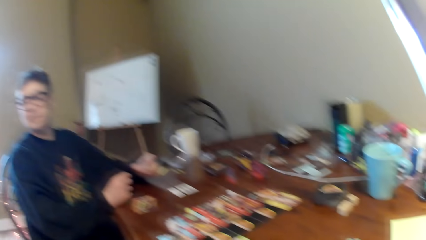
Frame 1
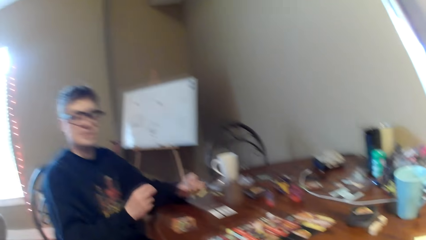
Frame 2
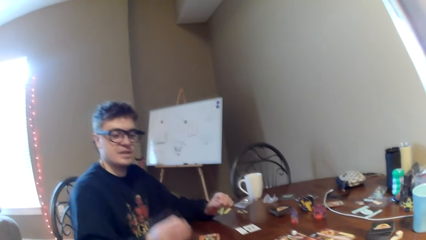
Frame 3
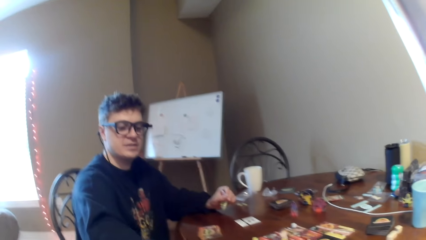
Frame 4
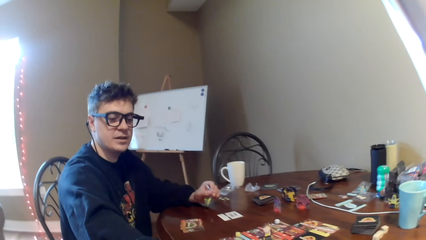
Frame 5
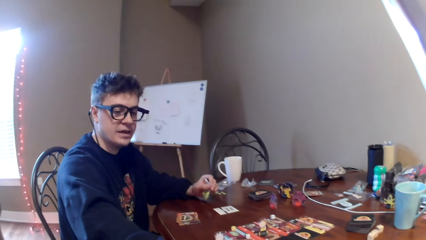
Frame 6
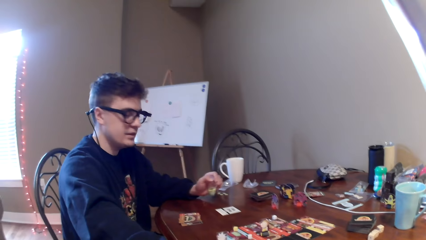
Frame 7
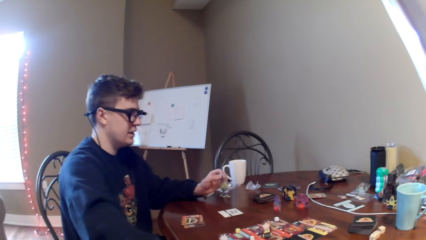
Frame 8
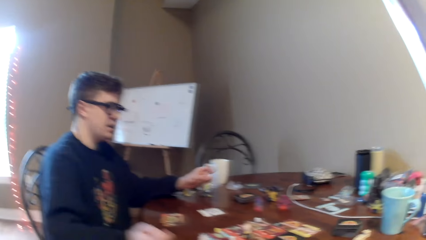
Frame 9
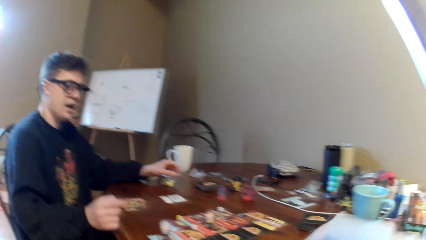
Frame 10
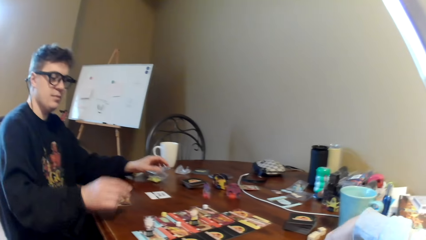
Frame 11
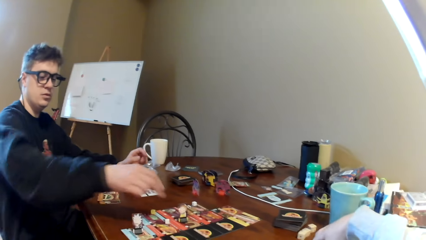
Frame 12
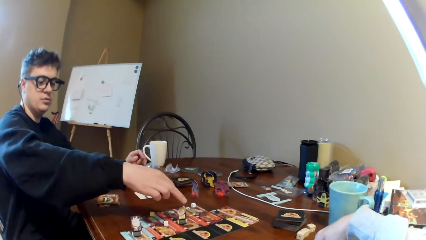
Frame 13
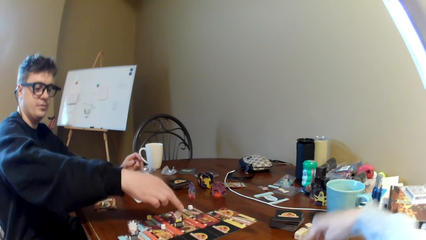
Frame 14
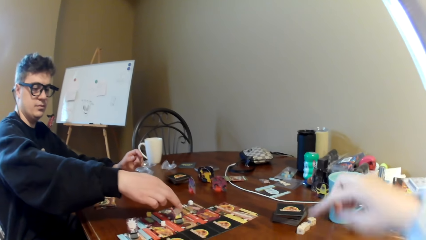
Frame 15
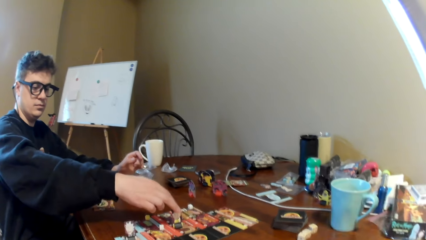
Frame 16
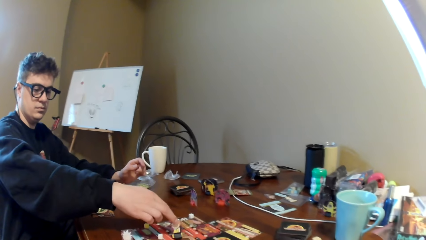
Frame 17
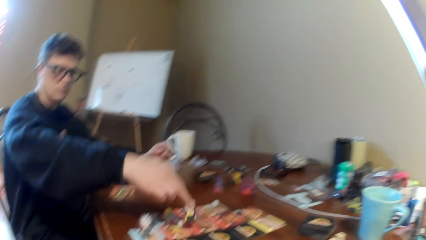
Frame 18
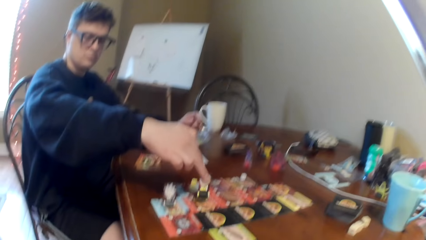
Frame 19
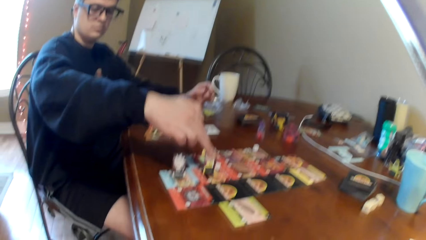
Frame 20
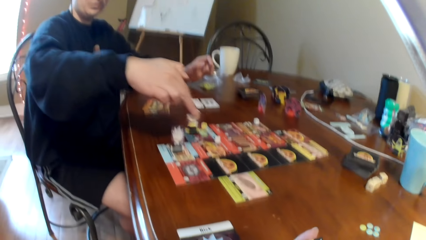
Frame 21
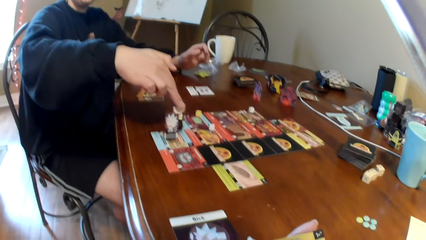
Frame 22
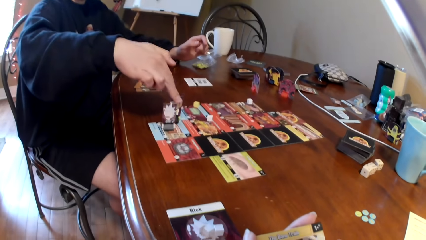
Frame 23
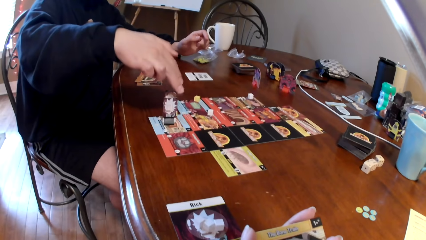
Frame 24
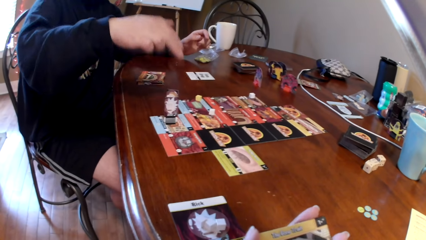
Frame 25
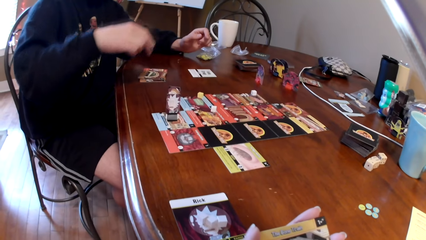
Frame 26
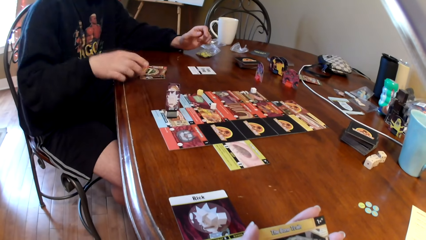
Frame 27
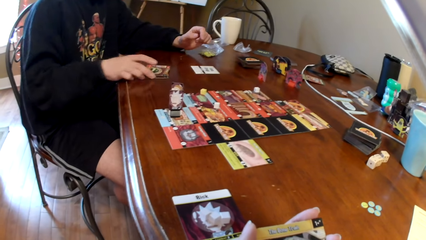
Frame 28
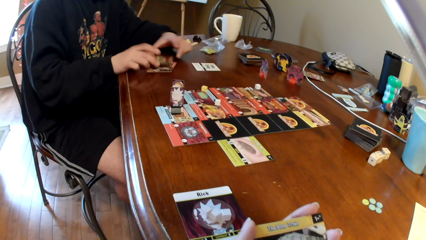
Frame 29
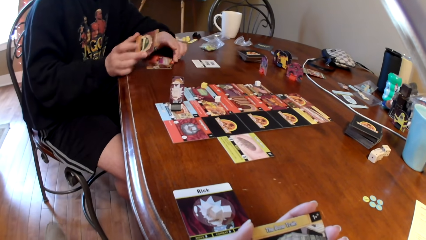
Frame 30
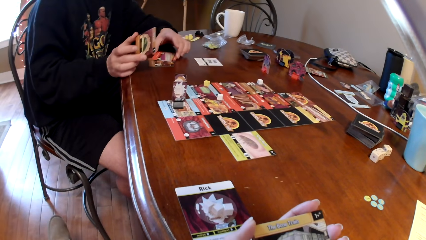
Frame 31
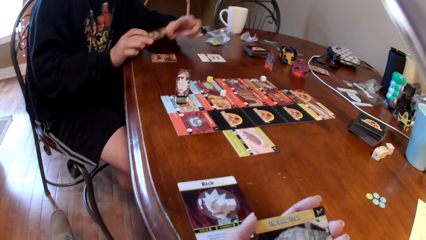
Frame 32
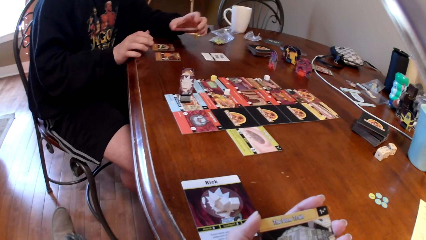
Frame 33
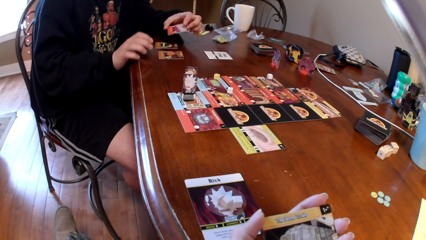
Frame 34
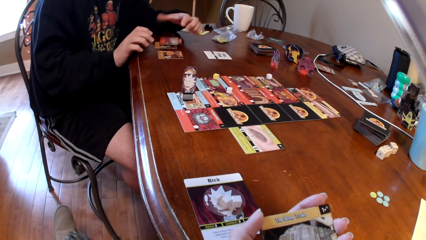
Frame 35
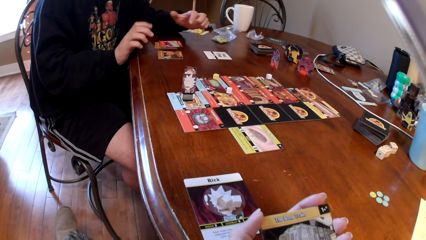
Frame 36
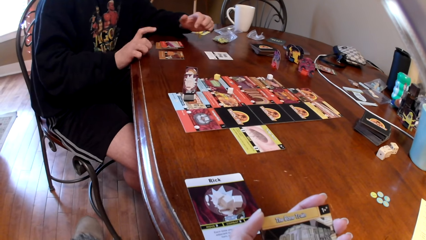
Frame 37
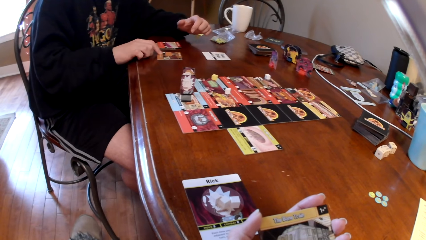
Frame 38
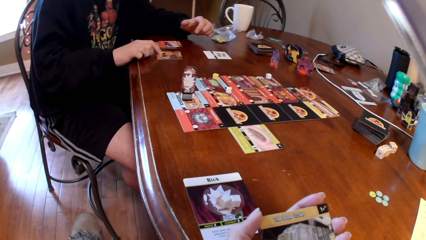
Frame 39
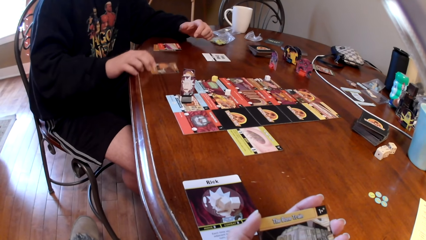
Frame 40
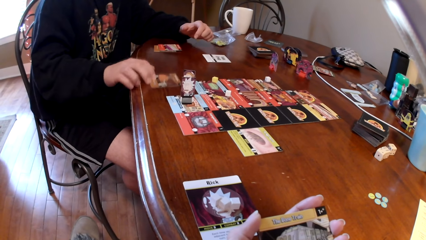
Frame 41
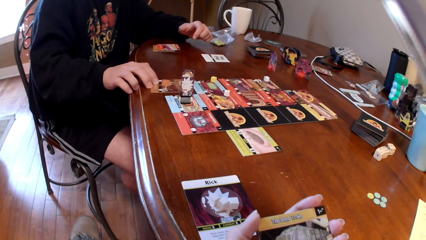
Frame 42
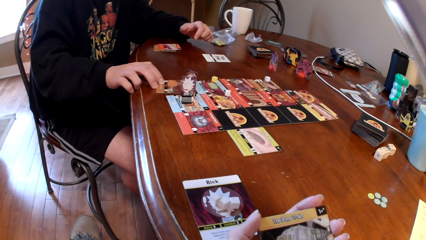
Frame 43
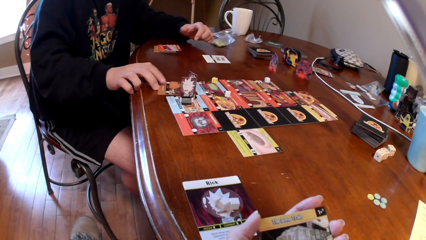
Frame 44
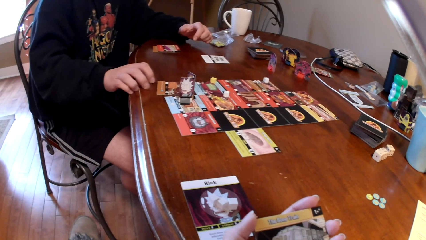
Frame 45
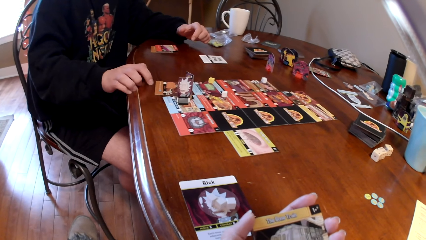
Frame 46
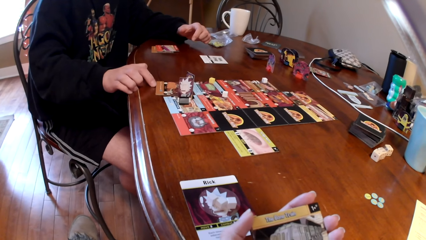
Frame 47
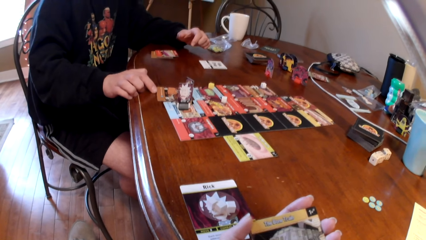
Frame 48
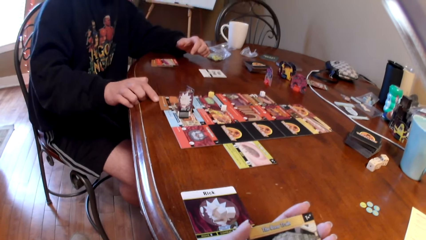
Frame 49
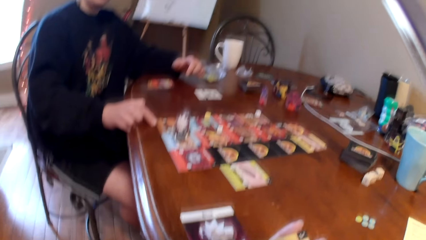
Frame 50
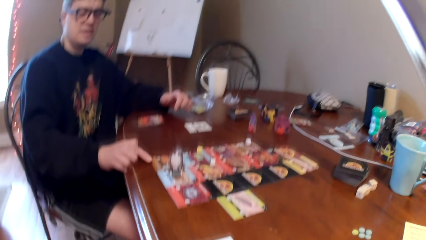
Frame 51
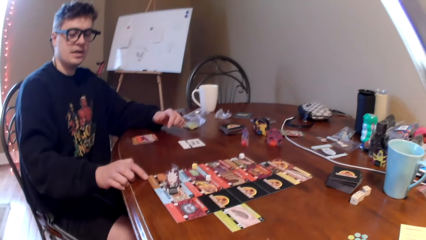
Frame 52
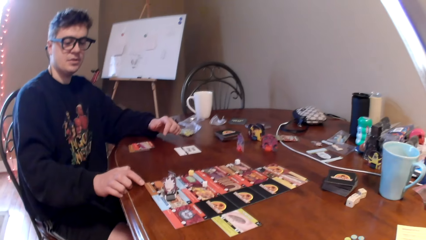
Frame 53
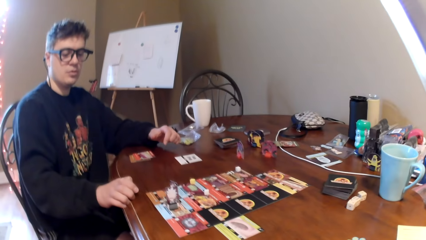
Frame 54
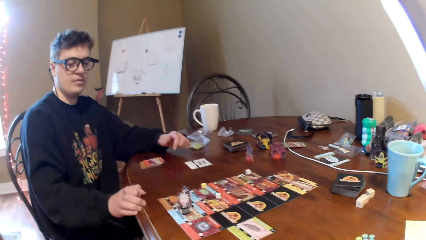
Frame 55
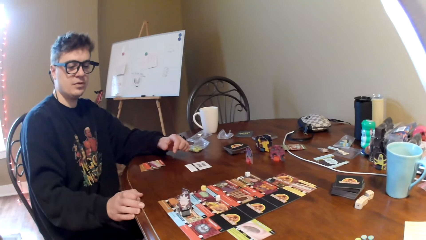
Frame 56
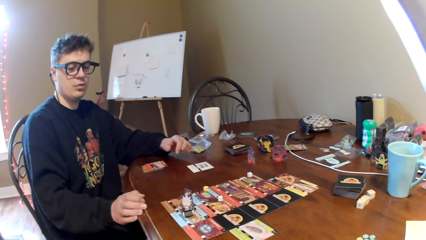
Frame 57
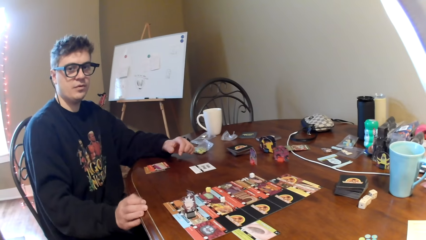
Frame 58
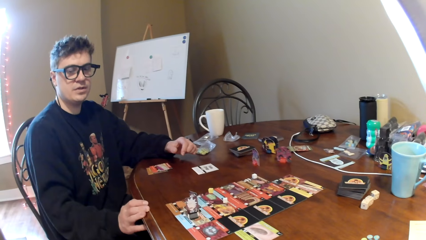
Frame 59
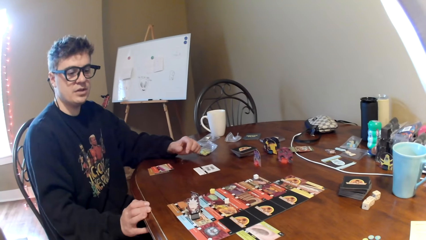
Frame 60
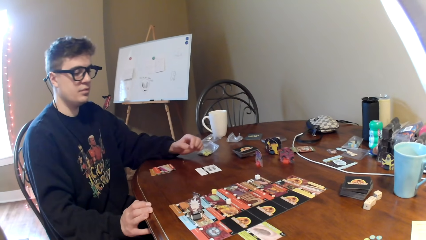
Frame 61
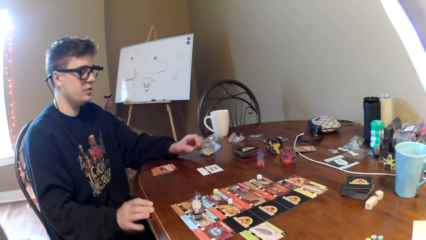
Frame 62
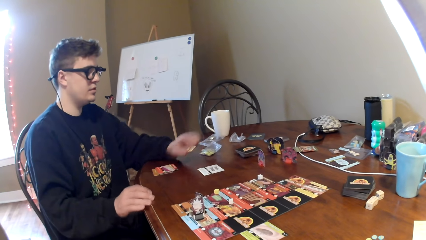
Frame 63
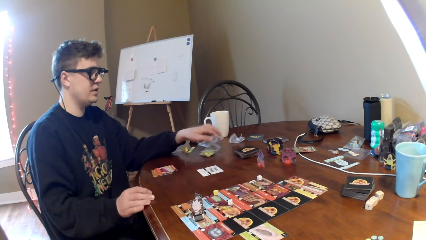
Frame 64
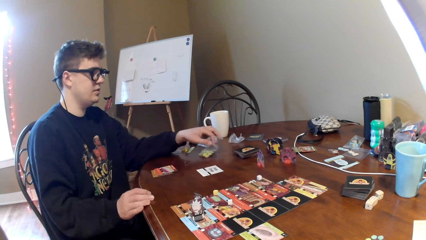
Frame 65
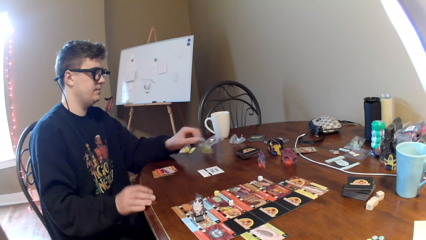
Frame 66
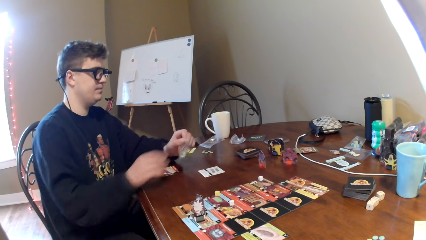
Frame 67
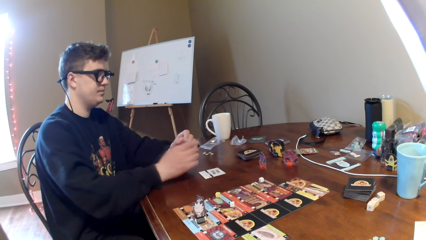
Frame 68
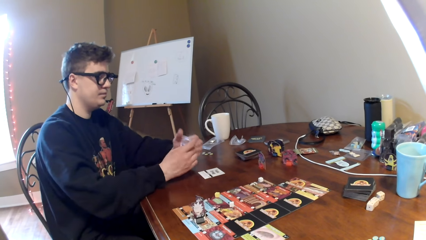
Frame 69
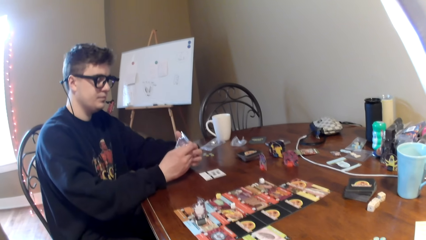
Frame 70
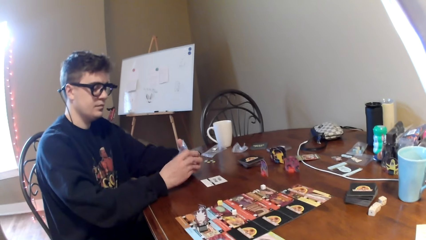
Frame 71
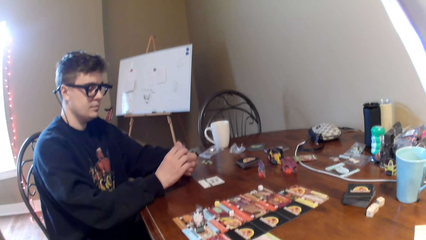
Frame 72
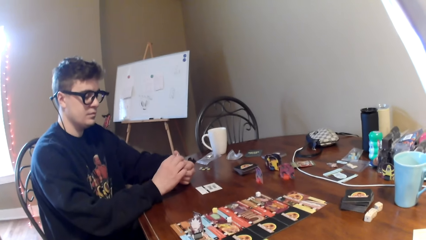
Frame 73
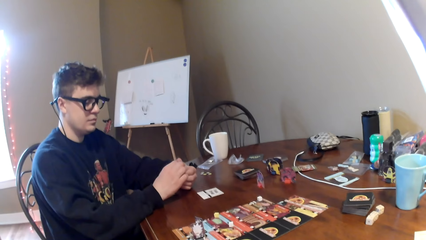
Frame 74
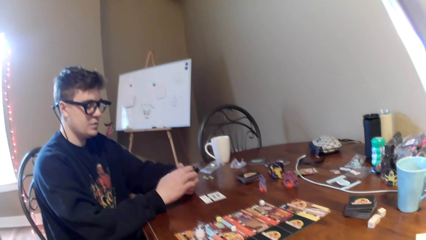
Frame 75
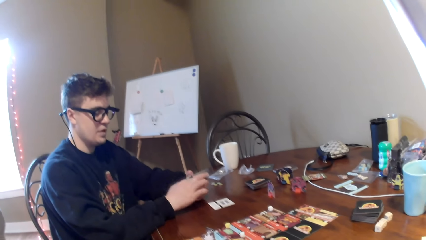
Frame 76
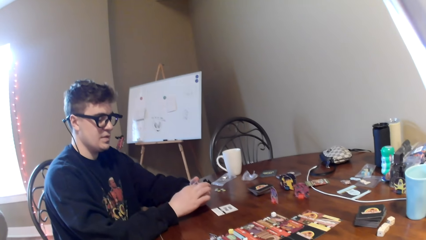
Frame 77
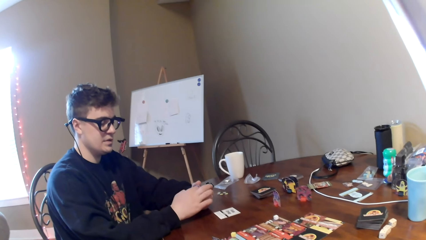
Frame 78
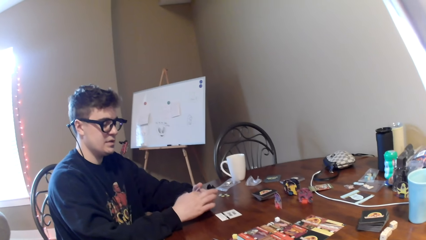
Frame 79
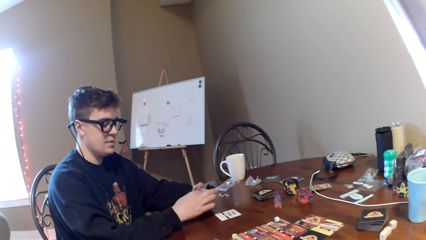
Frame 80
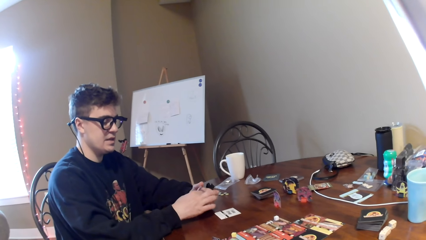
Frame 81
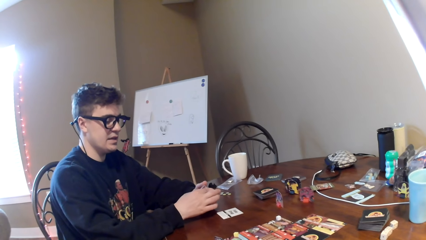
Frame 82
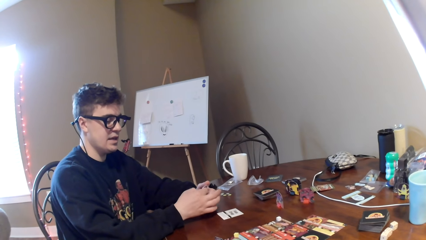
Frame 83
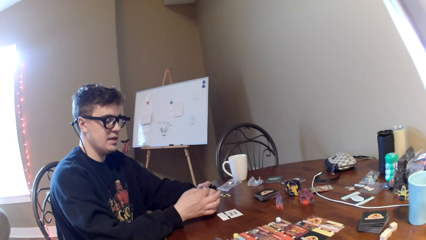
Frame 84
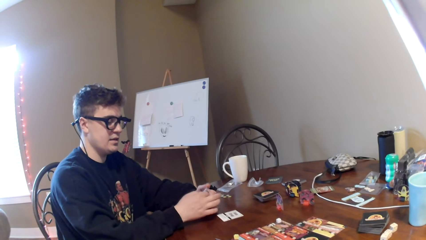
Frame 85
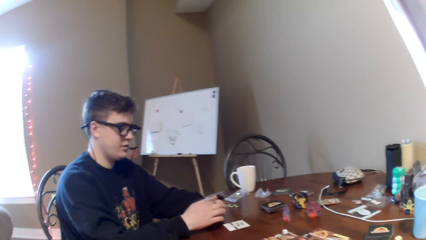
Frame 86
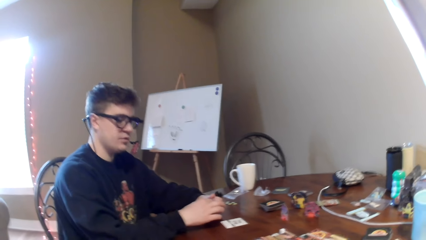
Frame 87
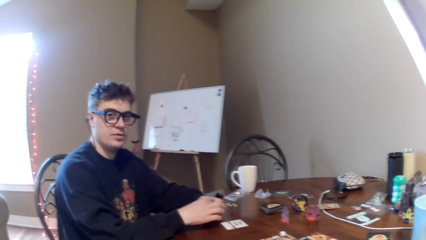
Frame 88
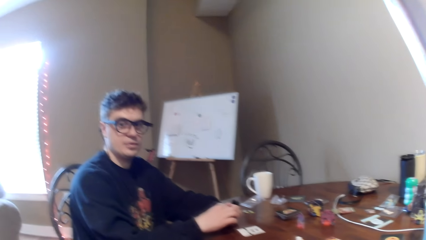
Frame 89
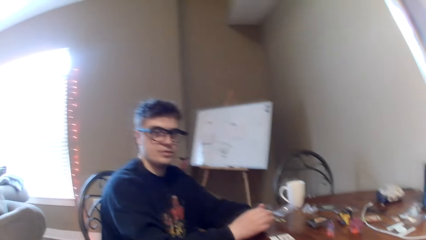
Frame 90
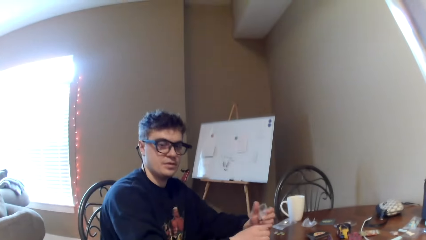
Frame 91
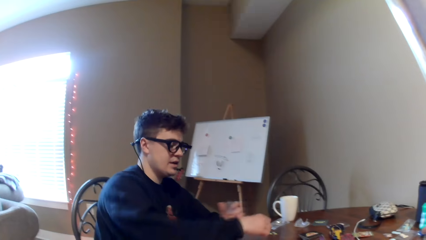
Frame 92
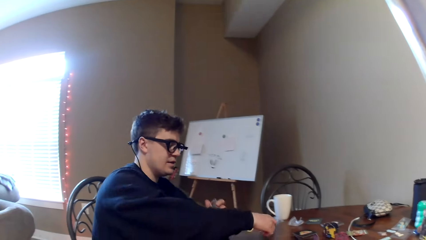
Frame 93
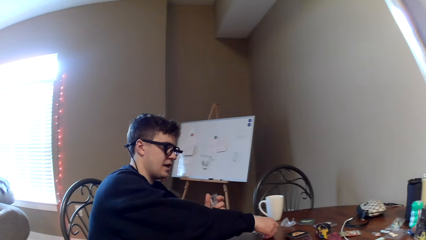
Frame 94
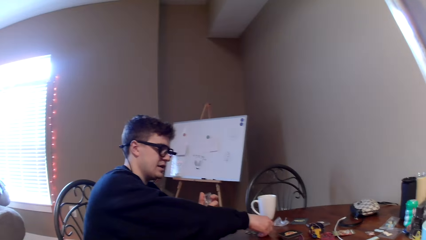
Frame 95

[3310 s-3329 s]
The camera wearer puts a card on the table. A man moves a dice on the table. The camera wearer moves a card on the table. They look at the card on the hand. The man puts a card on the table and moves the cards on the table. The camera wearer looks at the cards on the table. The man picks a polythene paper. The man converses to the camera wearer. The camera wearer converses to the man.
